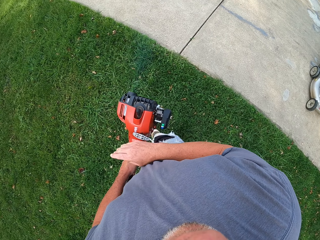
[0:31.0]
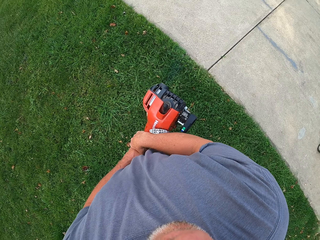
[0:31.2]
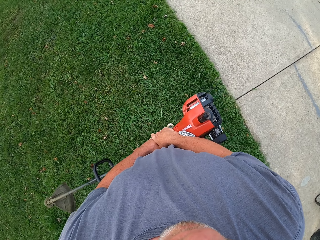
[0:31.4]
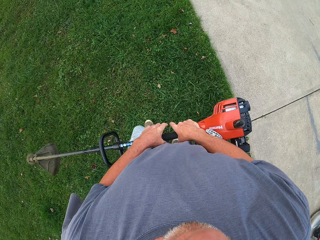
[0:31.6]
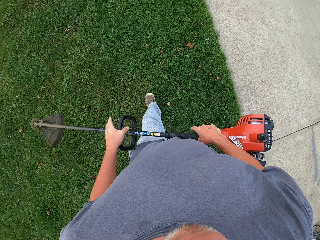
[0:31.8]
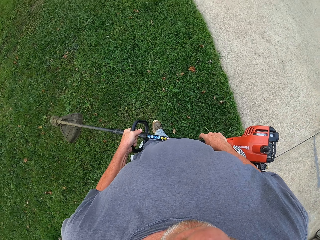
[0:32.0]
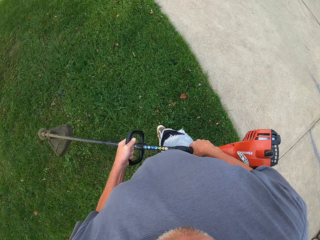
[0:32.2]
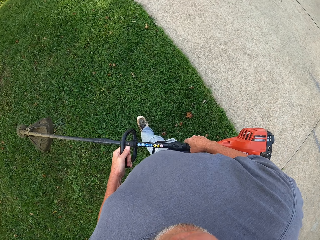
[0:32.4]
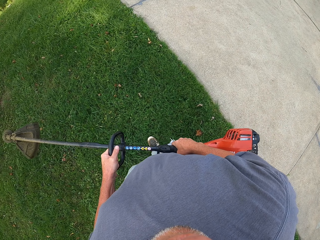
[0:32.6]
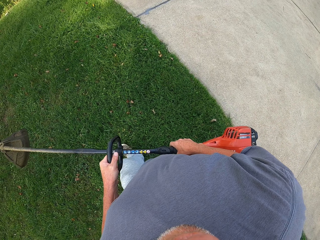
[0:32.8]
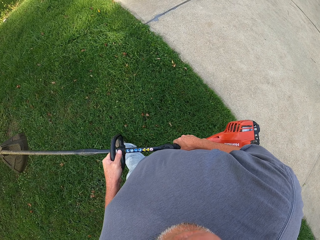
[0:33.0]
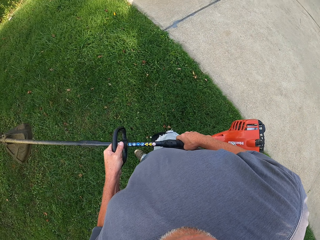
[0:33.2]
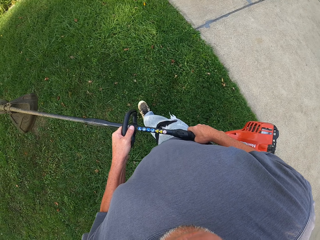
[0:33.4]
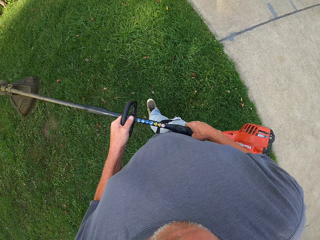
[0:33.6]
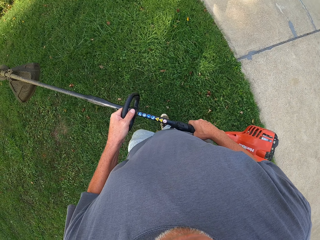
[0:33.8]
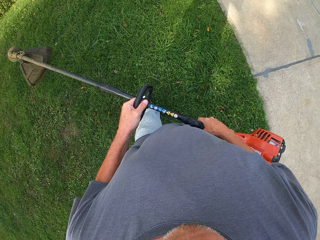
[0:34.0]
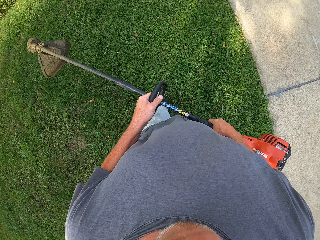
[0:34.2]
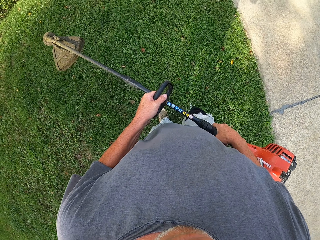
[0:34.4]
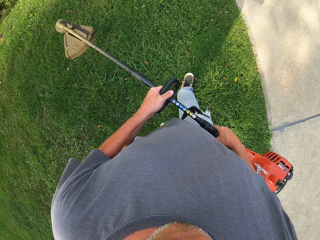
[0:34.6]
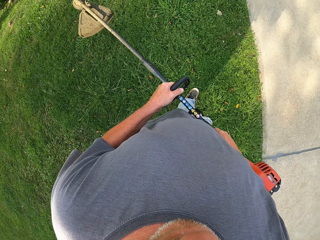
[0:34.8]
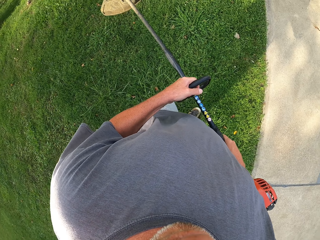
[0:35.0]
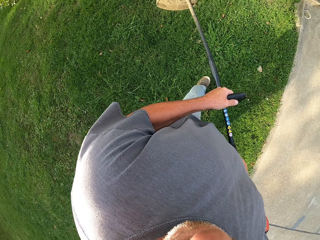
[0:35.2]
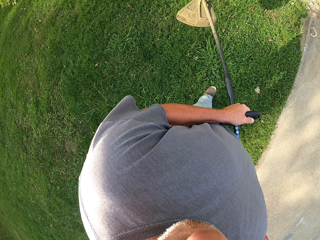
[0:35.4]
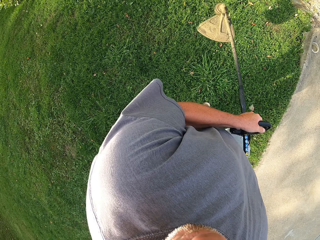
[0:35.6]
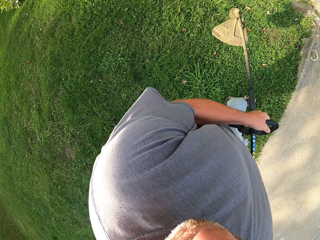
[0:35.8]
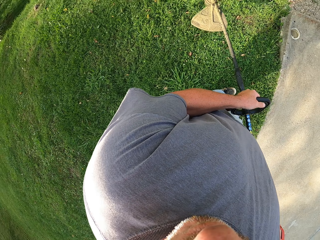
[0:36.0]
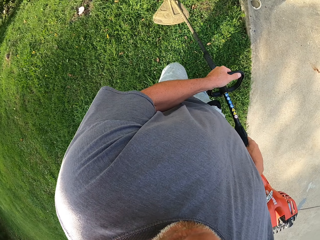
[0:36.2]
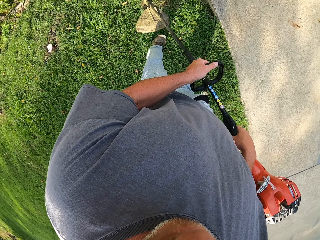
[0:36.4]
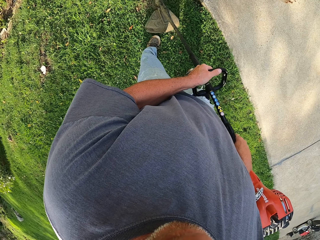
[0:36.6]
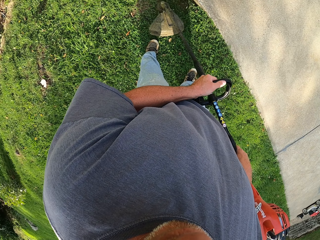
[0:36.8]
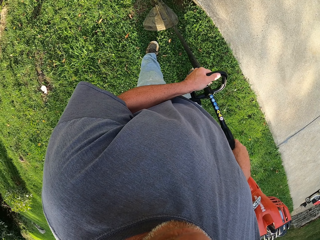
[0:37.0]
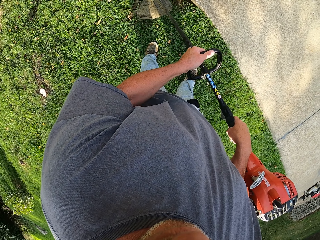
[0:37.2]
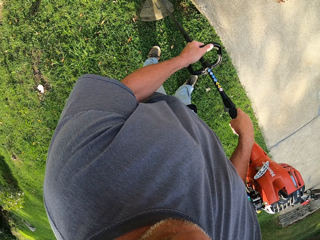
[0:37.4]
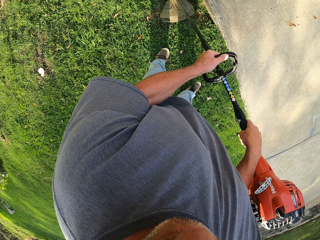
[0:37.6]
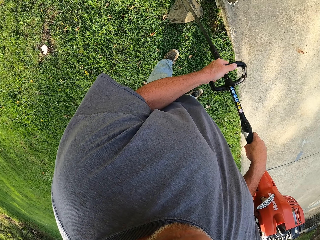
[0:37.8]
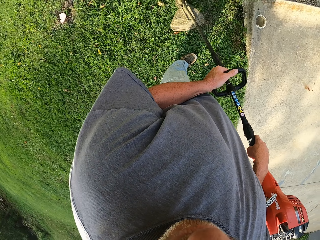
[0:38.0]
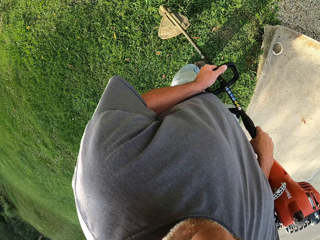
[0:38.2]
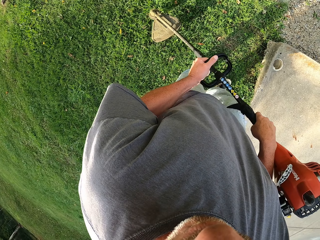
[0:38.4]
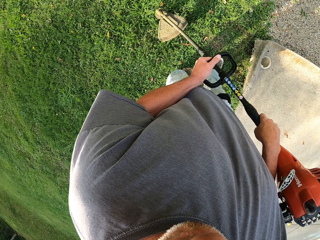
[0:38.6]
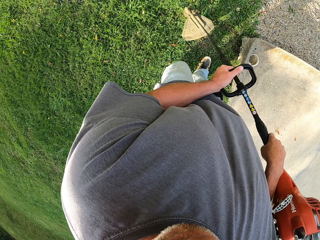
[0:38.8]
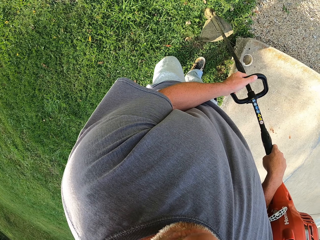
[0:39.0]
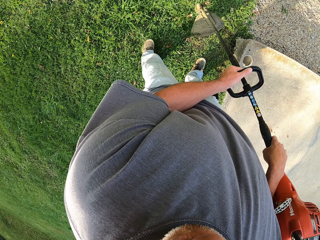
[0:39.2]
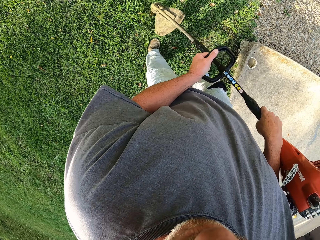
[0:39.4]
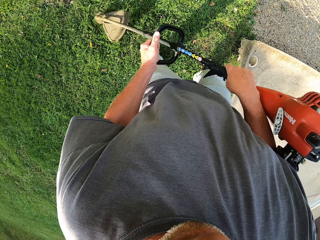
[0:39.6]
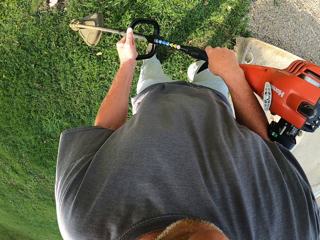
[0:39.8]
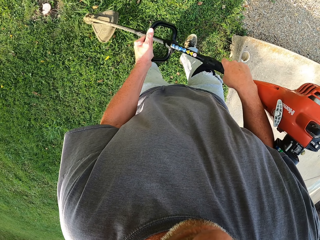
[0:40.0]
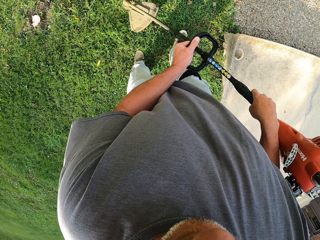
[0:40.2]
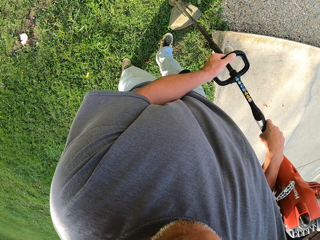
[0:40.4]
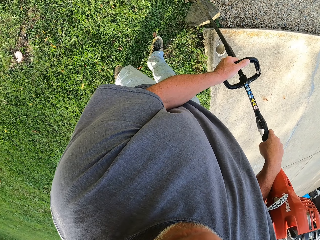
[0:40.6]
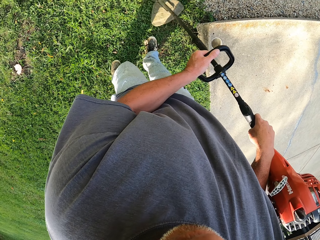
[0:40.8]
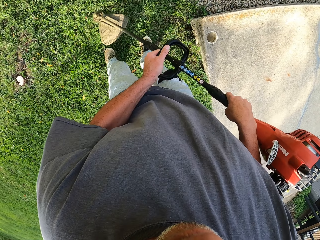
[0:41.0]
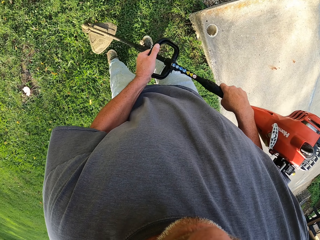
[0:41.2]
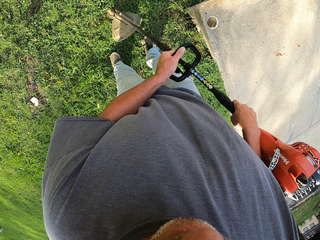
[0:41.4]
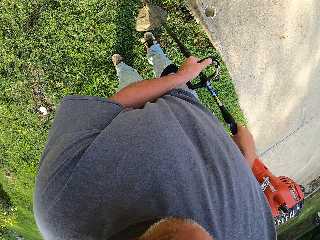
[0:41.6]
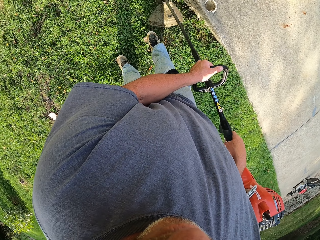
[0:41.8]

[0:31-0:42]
The camera wearer walks with the grass cutter. They cut the grass with the grass cutter.

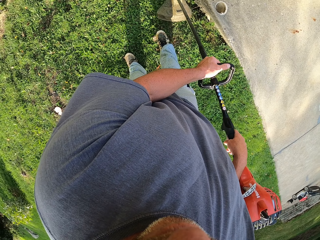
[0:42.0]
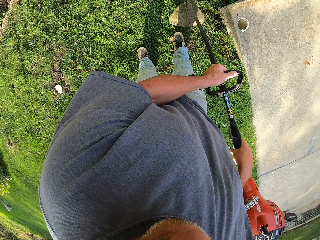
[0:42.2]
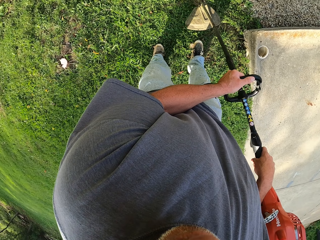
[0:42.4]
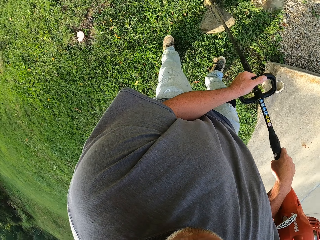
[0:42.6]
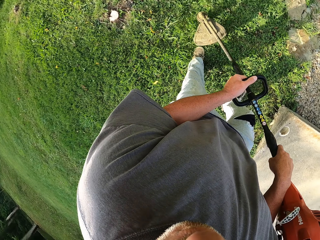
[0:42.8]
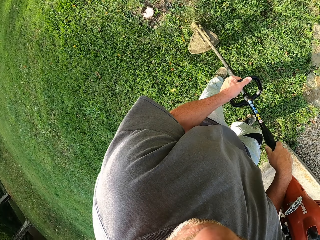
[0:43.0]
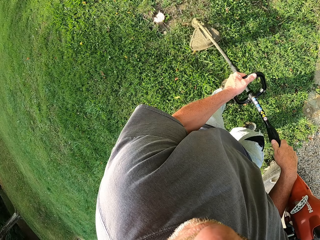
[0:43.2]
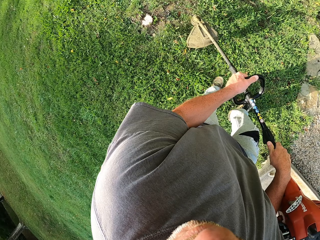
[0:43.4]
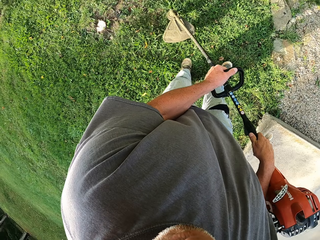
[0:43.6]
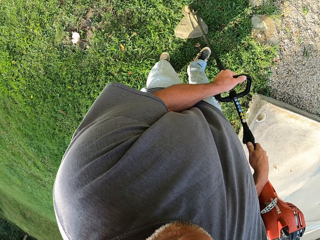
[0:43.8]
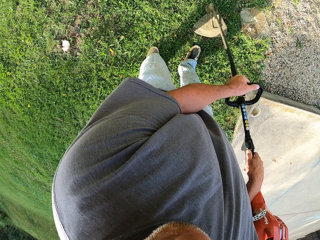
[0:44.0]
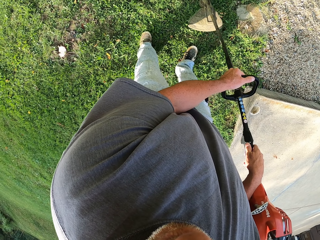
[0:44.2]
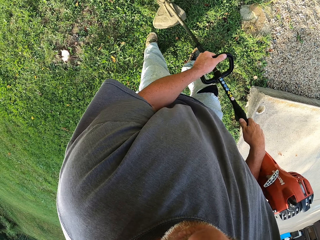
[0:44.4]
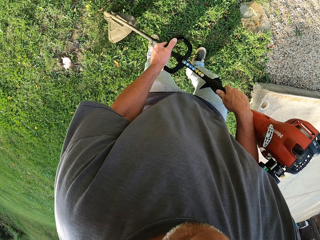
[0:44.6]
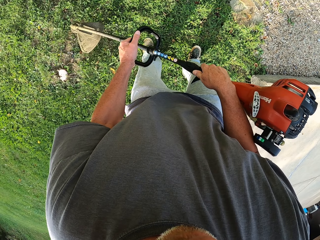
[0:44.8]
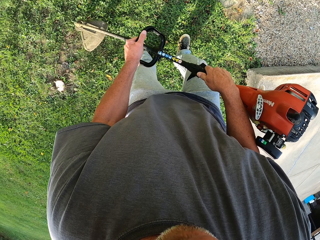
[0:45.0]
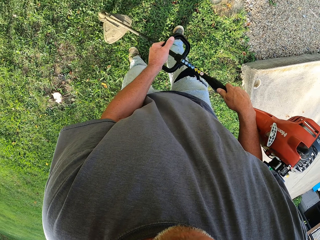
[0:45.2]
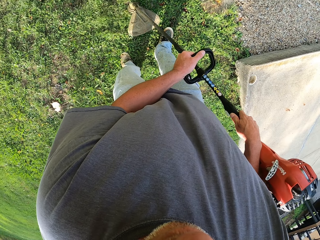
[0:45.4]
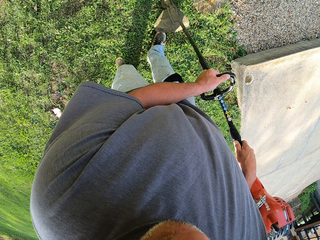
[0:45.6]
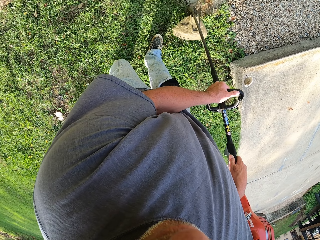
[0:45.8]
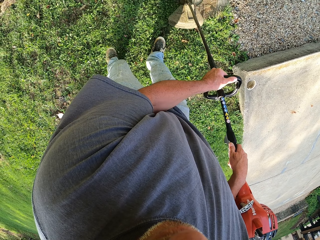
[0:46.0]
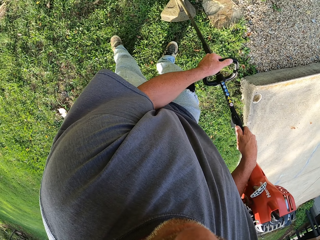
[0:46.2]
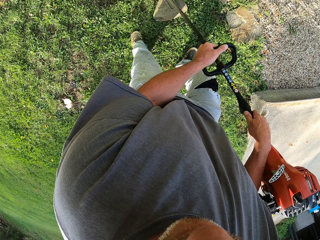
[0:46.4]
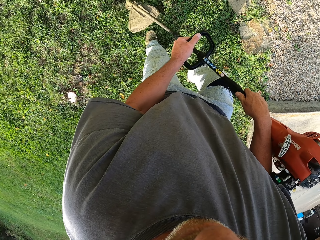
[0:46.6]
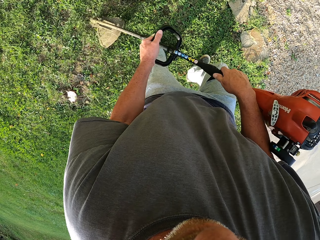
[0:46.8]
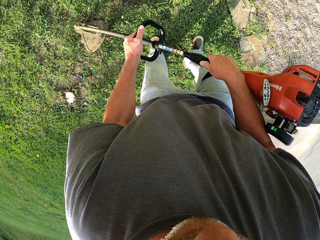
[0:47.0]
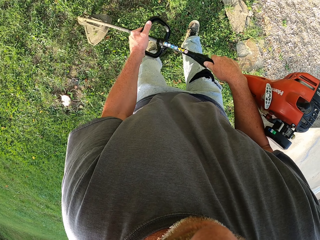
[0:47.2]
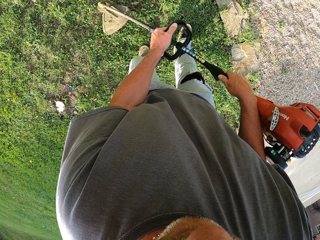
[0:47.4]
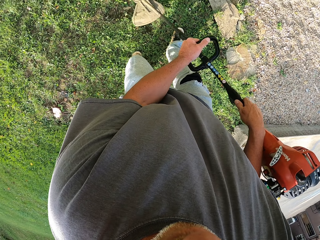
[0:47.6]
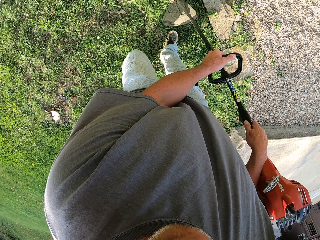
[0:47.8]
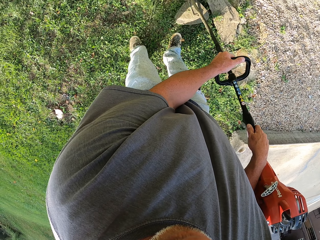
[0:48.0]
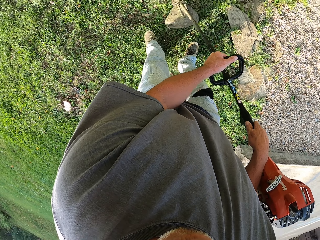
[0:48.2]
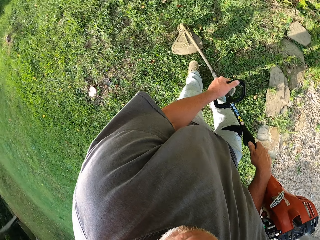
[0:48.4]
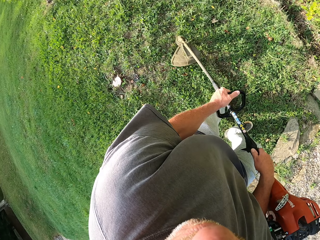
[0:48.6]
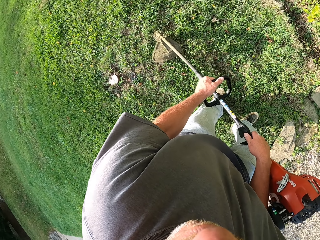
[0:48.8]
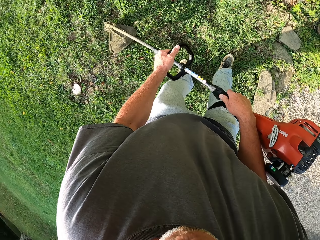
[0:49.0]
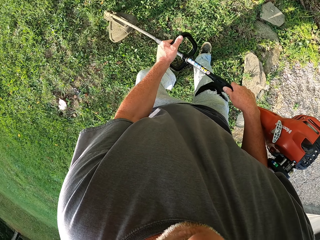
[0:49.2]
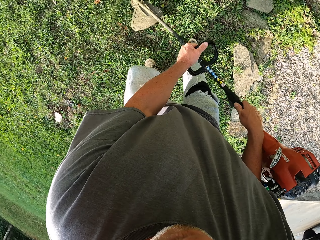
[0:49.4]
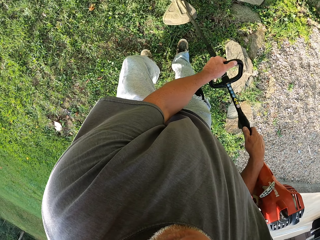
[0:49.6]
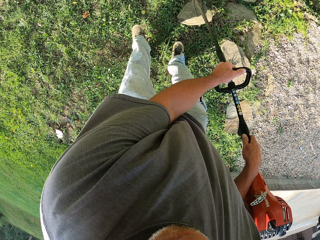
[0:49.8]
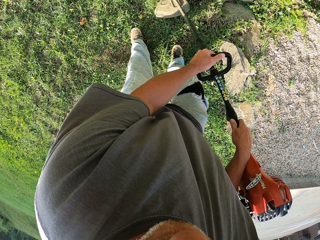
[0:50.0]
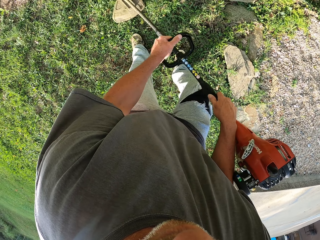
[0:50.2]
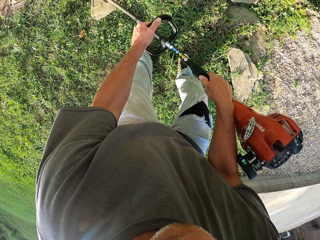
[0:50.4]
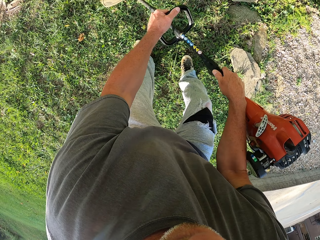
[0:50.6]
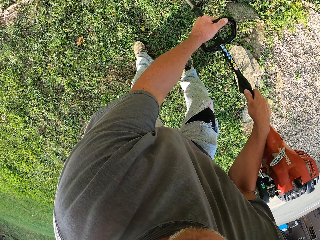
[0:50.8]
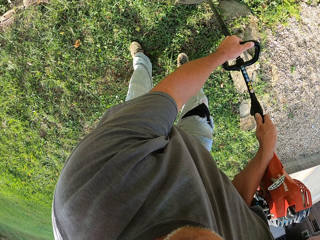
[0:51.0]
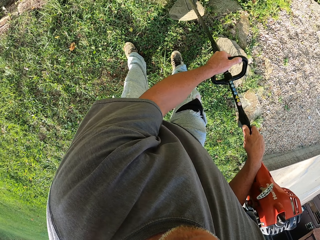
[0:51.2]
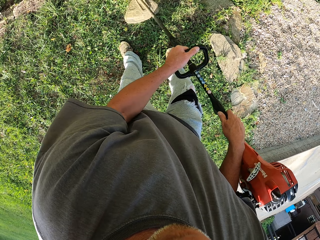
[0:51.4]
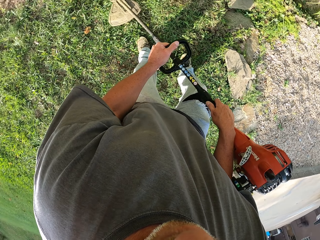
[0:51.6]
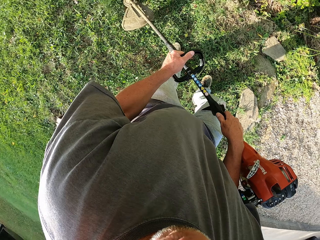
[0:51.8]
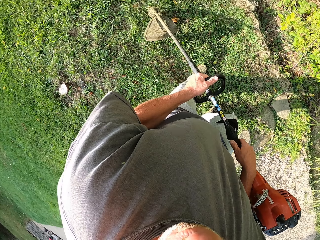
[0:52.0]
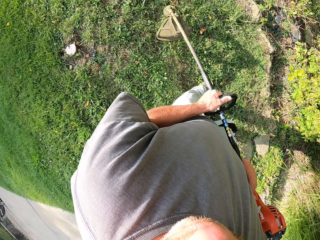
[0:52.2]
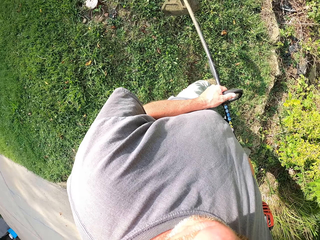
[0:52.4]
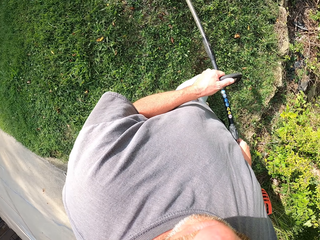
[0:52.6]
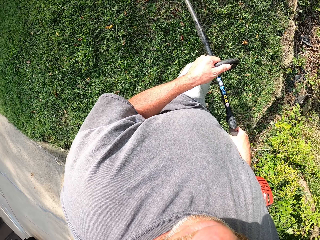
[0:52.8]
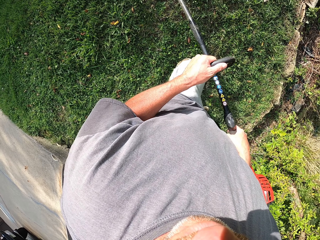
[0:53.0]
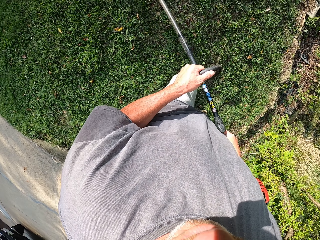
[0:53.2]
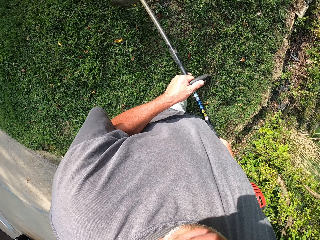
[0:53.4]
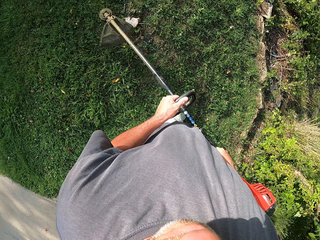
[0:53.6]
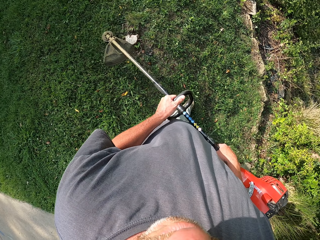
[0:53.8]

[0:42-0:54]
The camera wearer cuts grass with the brush cutter. They remove dust with the brush cutter.
